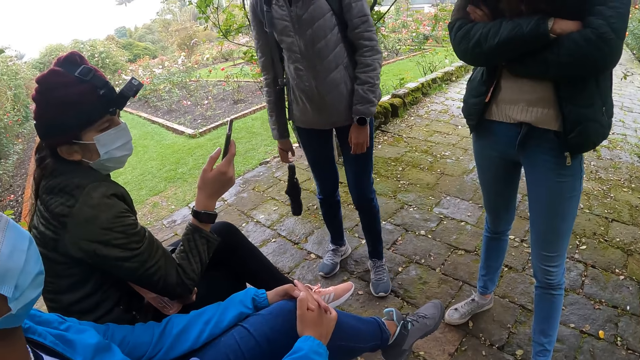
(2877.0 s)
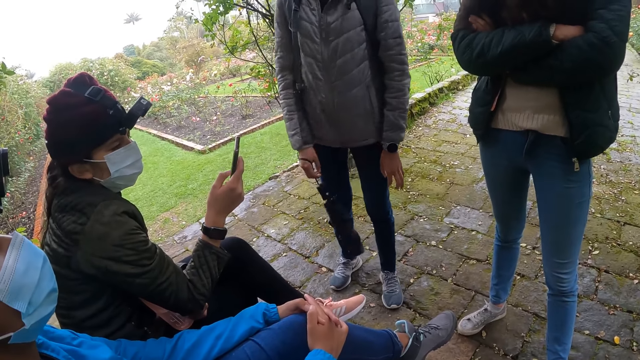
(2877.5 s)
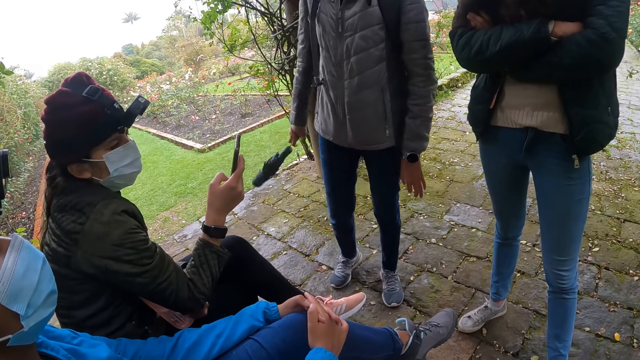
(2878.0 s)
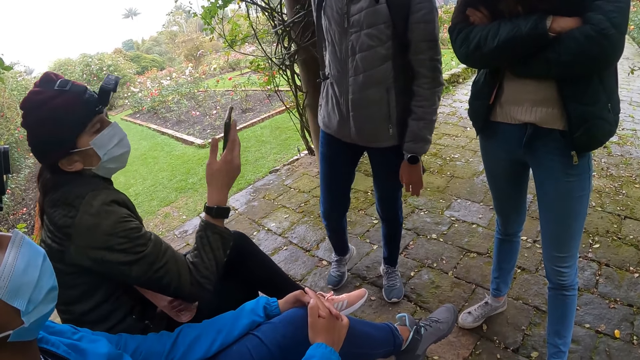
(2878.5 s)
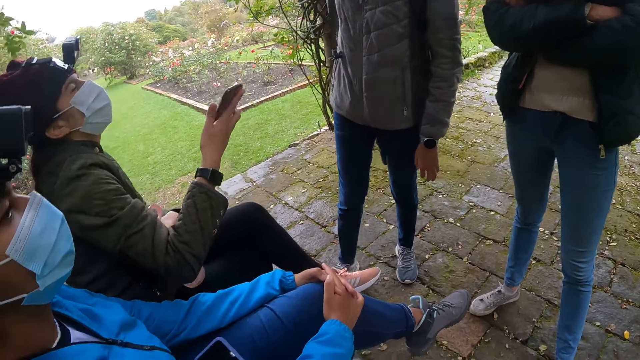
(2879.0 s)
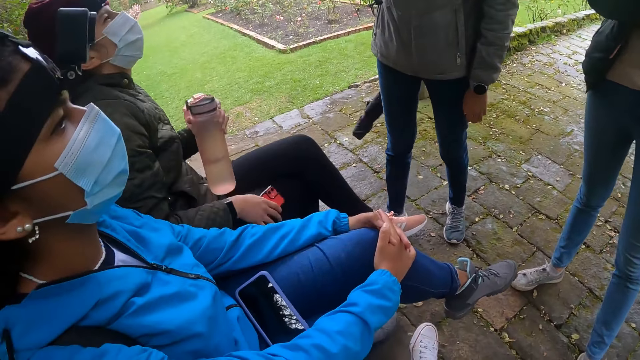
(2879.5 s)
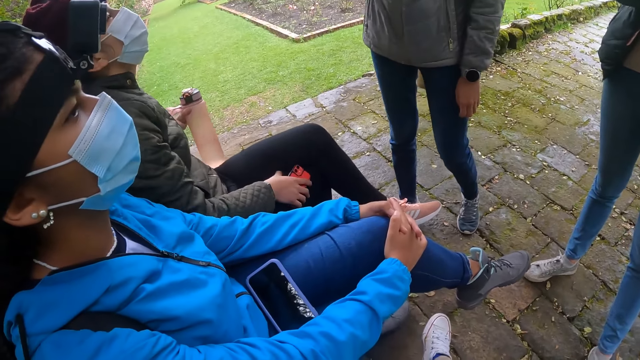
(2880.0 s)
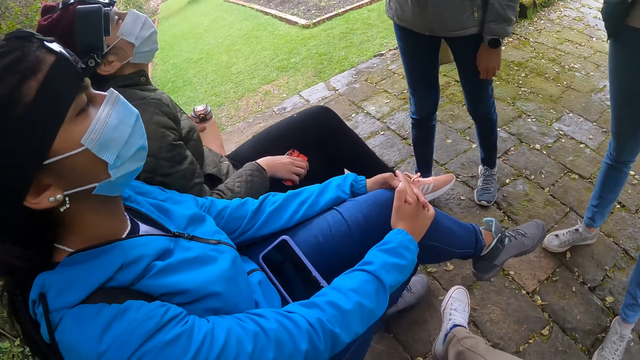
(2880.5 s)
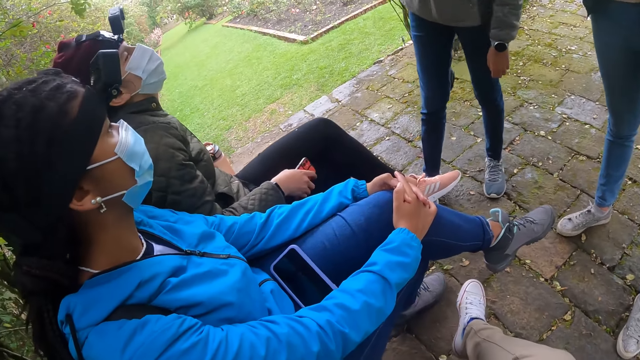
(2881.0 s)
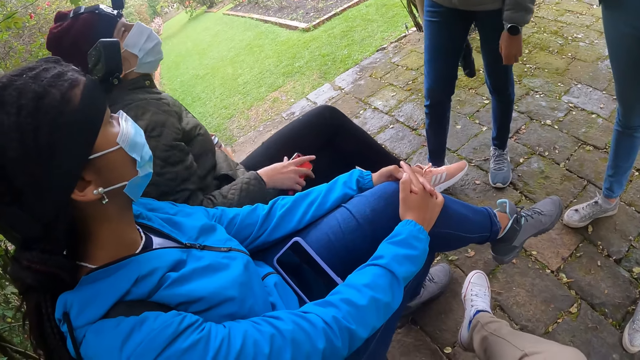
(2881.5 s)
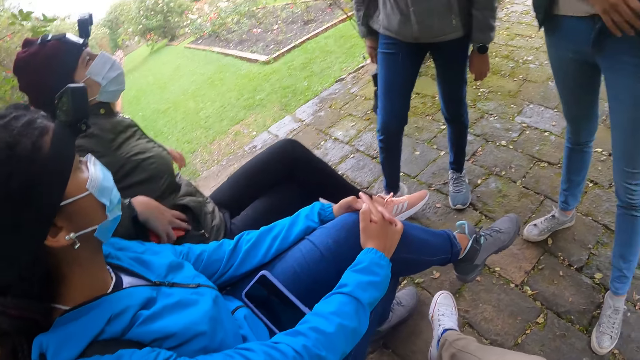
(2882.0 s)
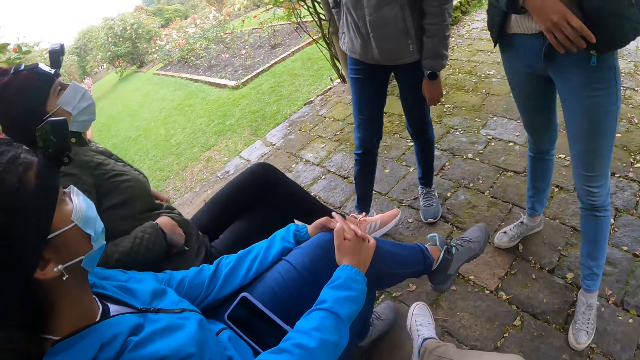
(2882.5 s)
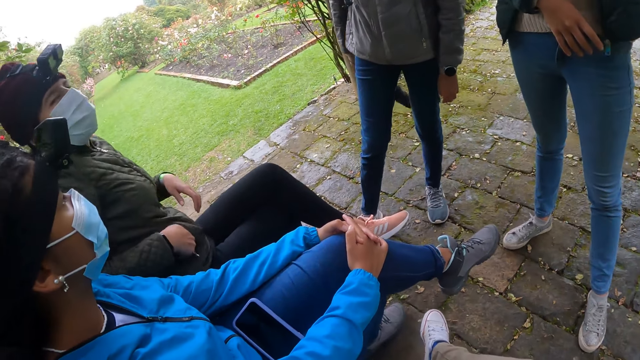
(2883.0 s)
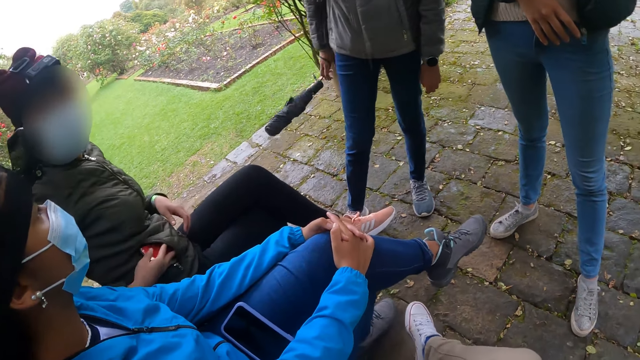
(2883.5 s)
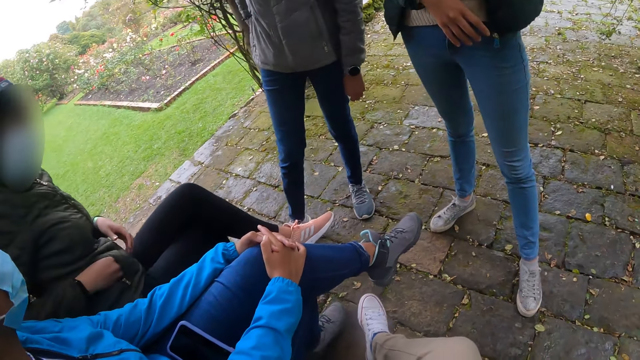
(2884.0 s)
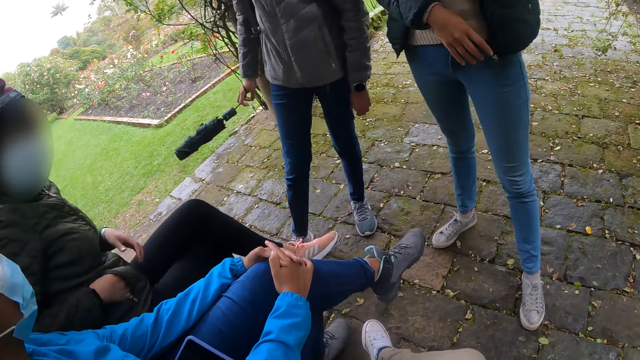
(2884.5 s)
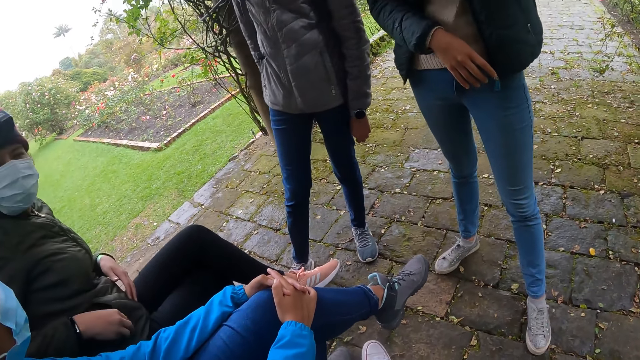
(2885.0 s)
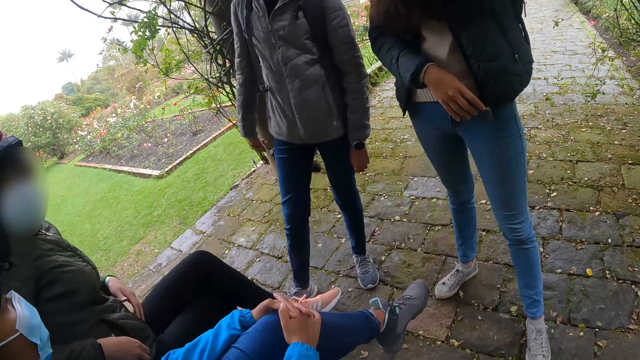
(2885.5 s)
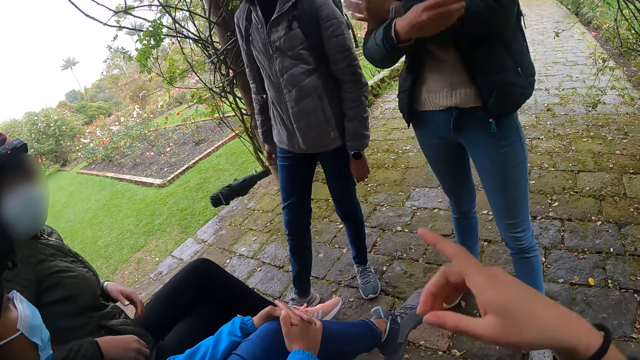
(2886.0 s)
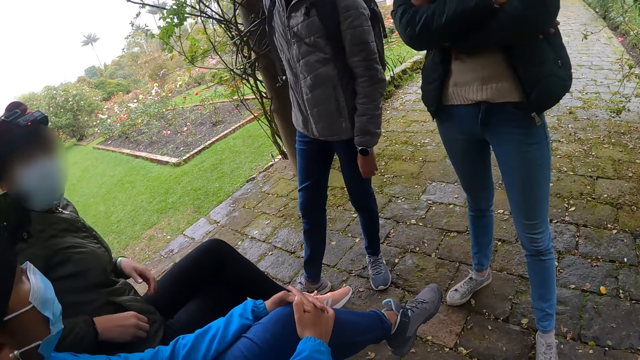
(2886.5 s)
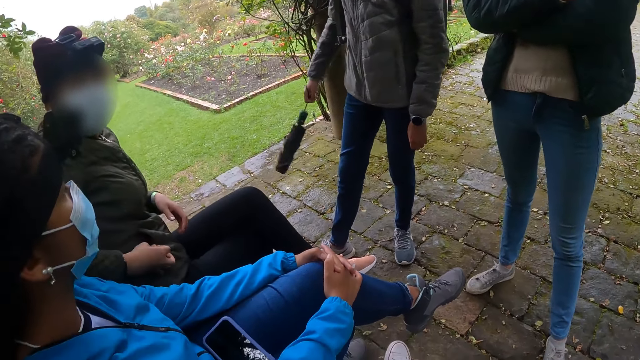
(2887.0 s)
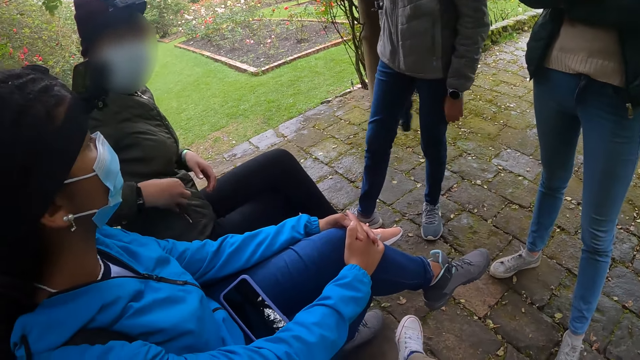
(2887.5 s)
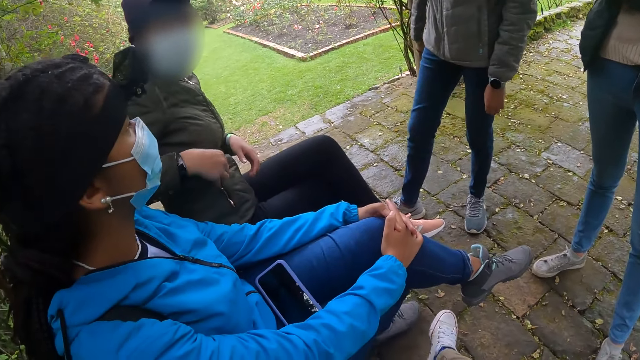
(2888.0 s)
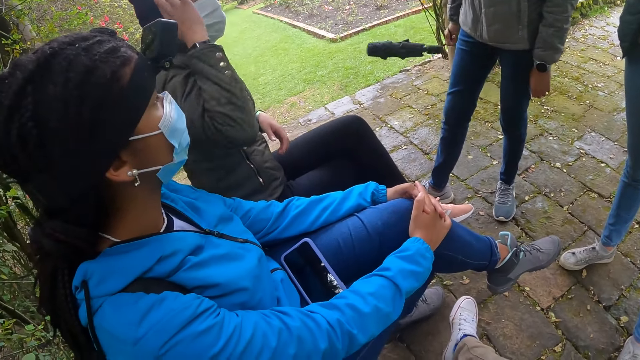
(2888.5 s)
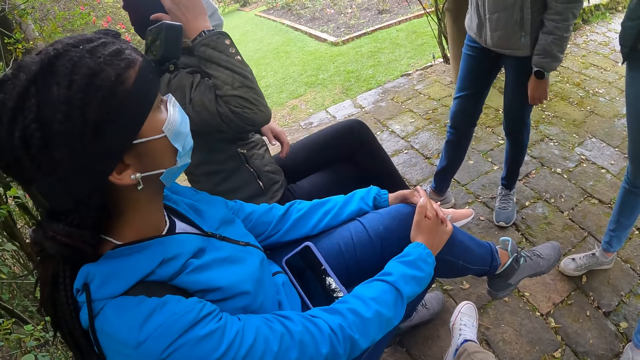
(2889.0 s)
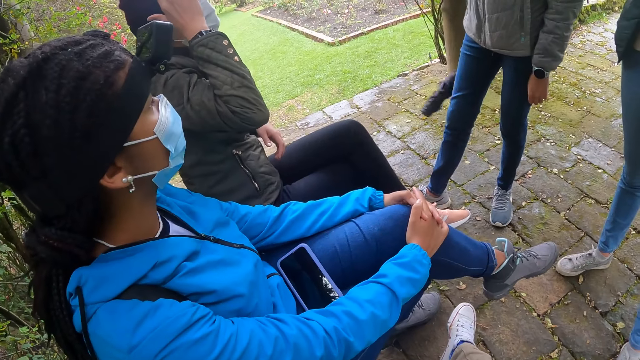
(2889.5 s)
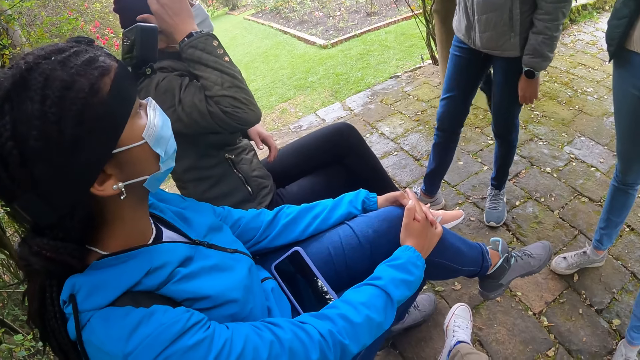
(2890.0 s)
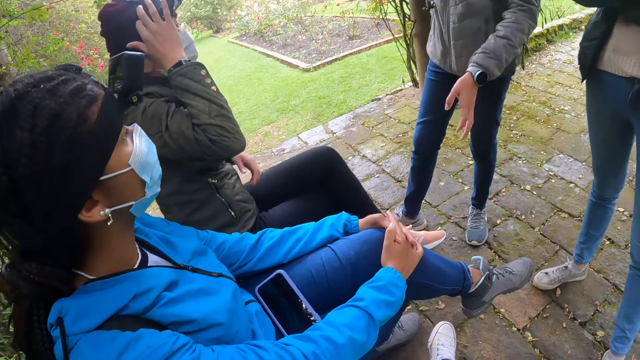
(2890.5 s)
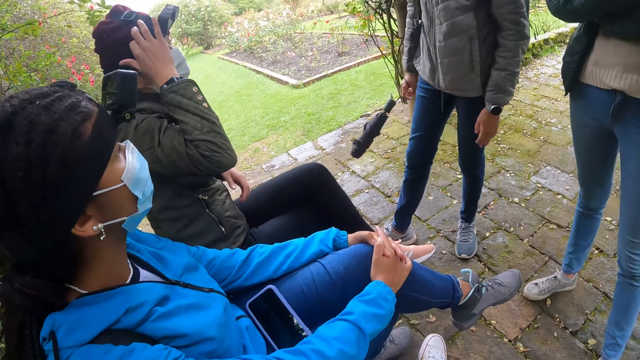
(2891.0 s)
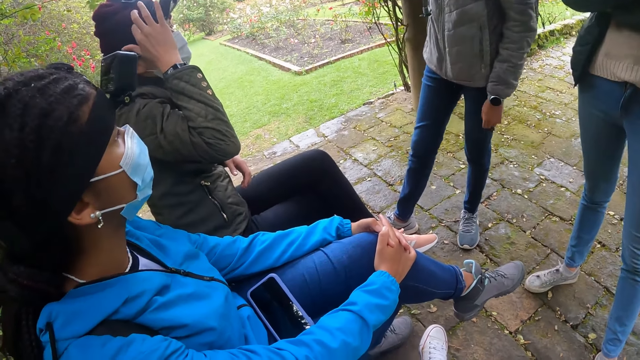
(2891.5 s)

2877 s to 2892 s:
The woman drops the water bottle on the bench with her left hand. The woman moves the water bottle, lowers her phone and puts the phone in her jacket pocket with her right hand. The woman zips the pocket with her right hand. The camera wearer raises his hand to something. The woman scratches her hair with her right hand.

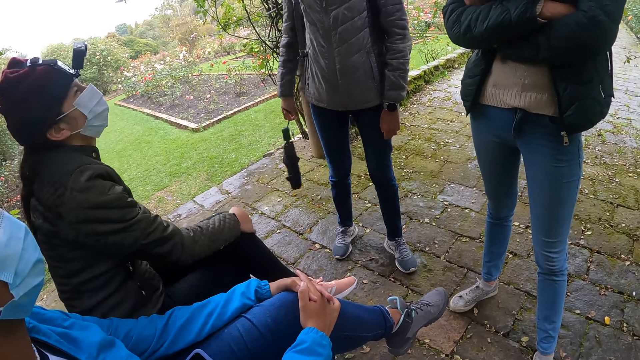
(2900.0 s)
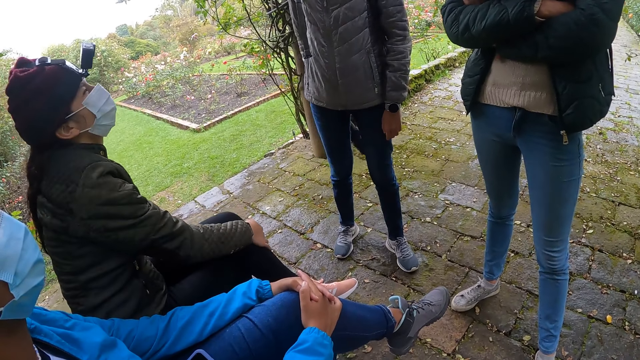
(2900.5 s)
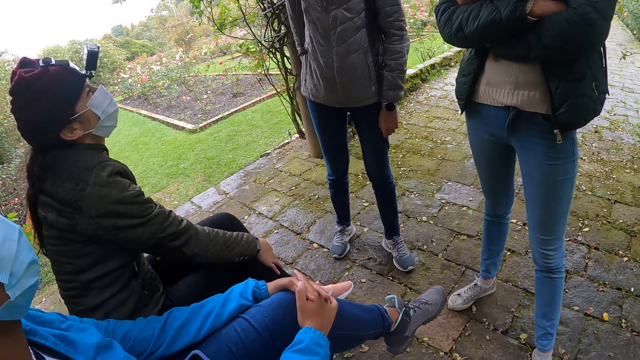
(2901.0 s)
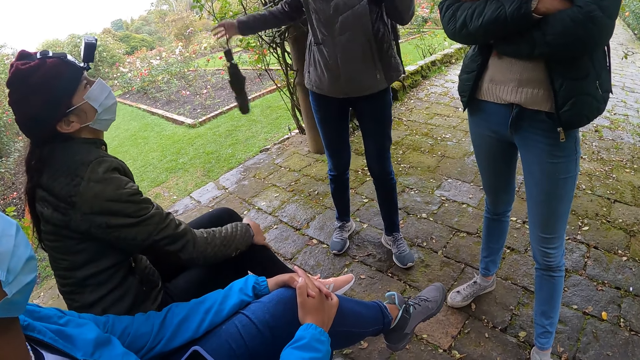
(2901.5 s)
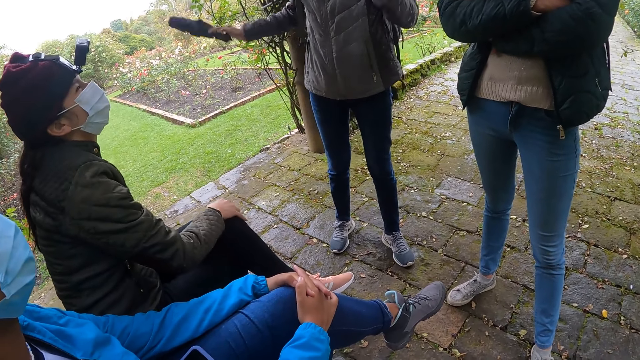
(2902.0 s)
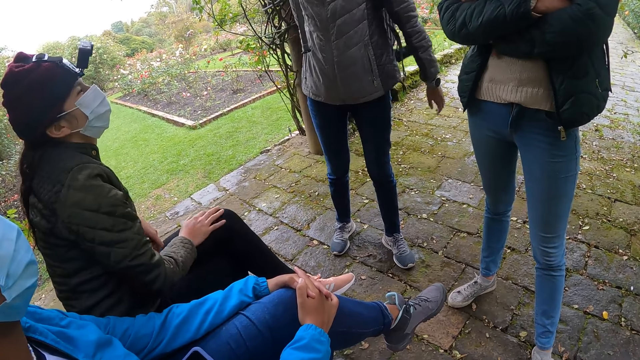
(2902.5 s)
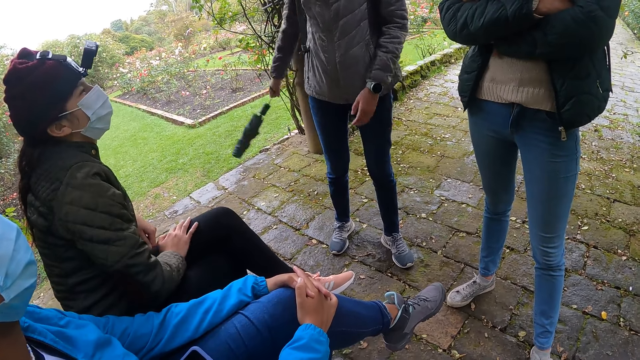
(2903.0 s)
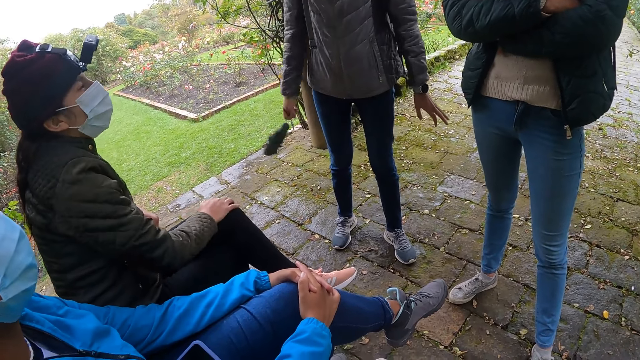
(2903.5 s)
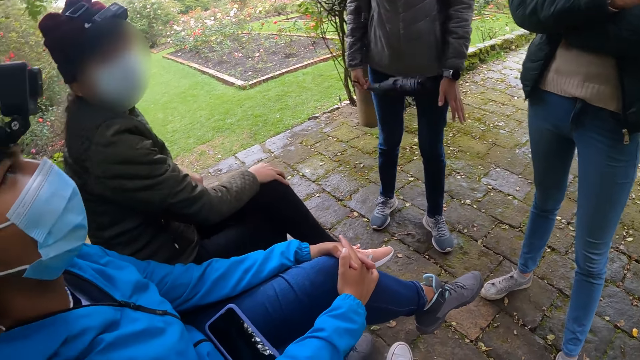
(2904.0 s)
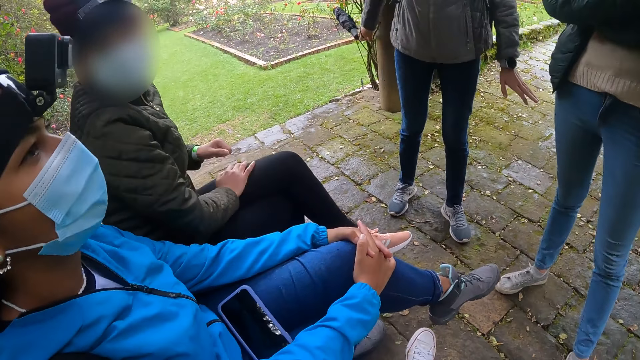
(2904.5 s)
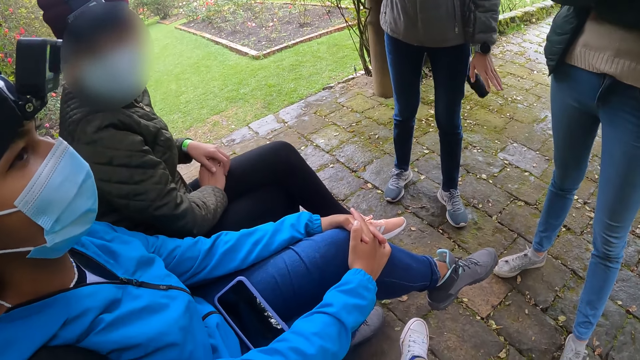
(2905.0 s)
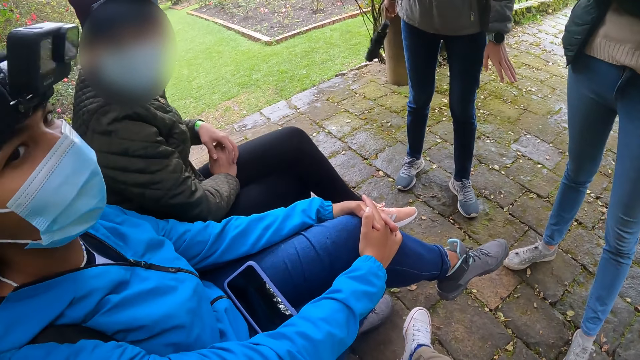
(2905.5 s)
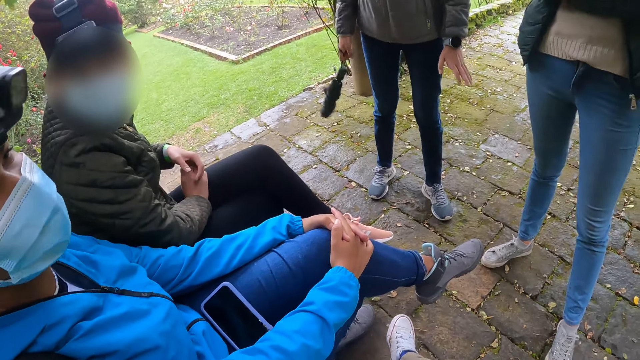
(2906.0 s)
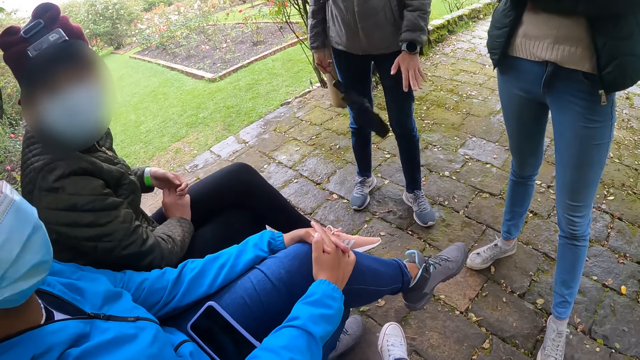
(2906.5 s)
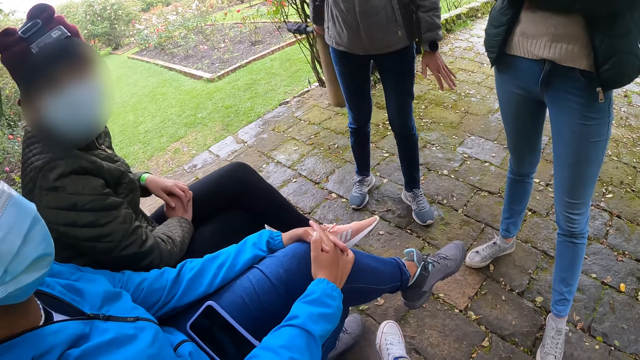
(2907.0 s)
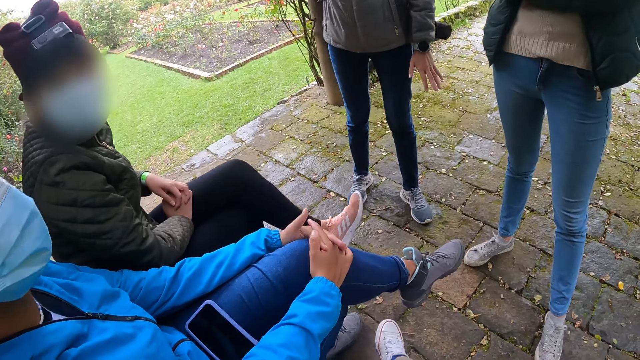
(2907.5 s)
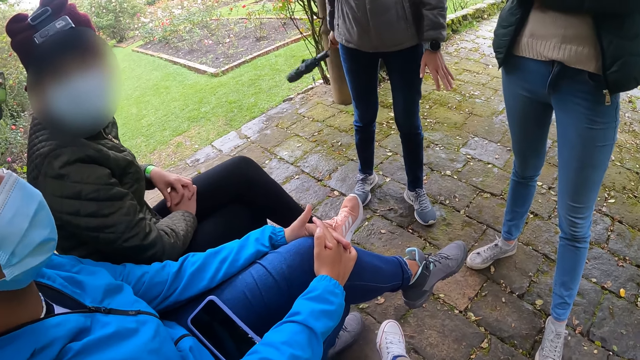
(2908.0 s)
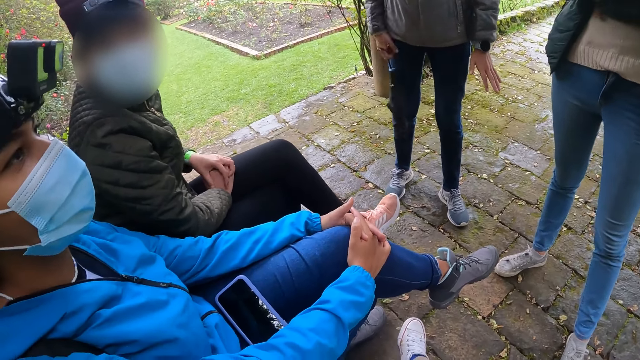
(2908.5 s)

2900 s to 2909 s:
A lady swings the umbrella. Another lady rubs her feet.
